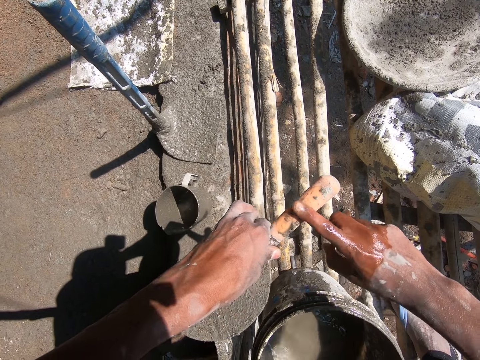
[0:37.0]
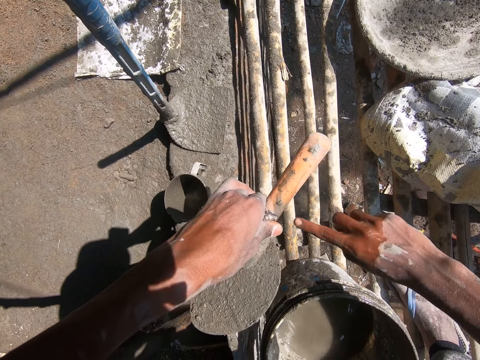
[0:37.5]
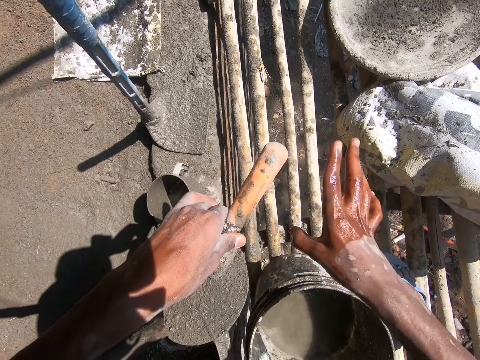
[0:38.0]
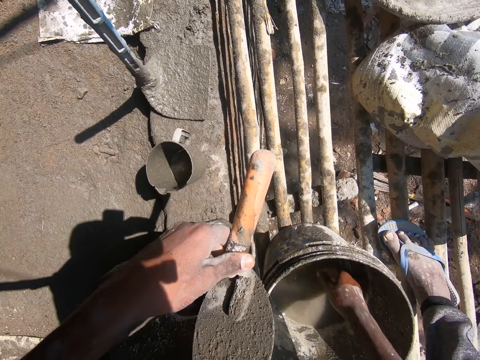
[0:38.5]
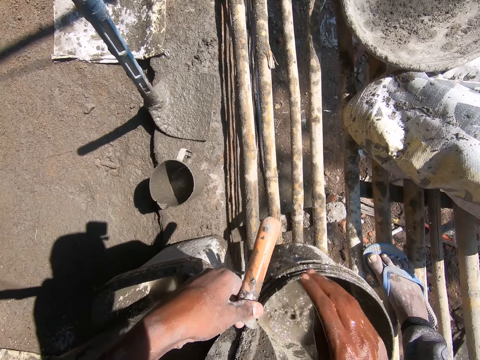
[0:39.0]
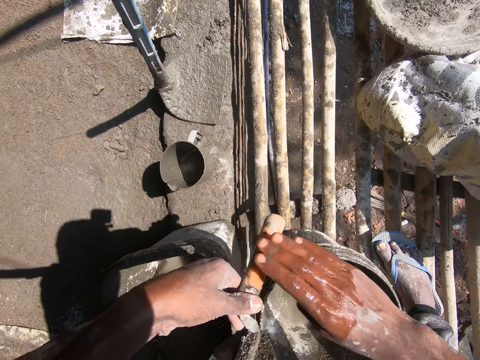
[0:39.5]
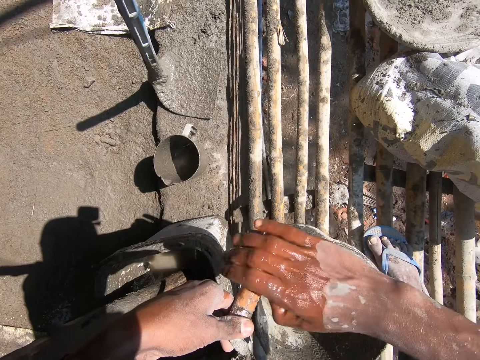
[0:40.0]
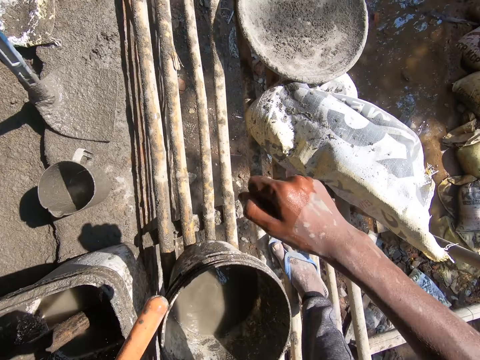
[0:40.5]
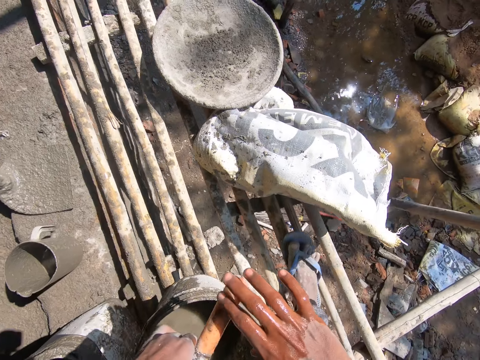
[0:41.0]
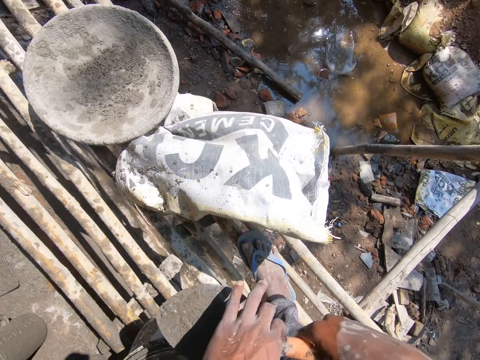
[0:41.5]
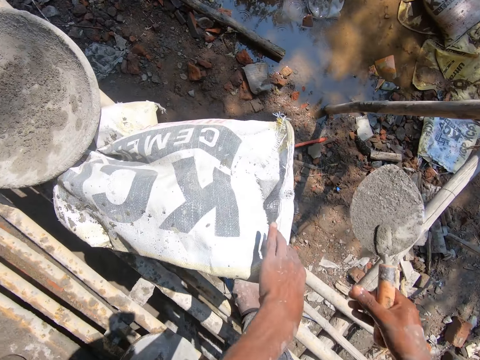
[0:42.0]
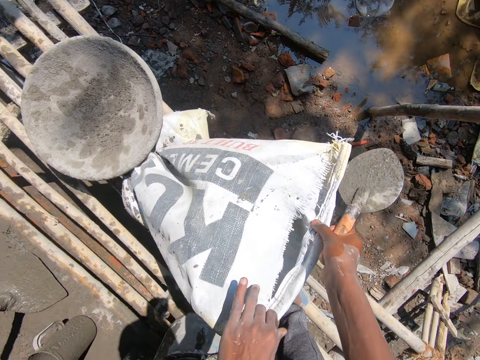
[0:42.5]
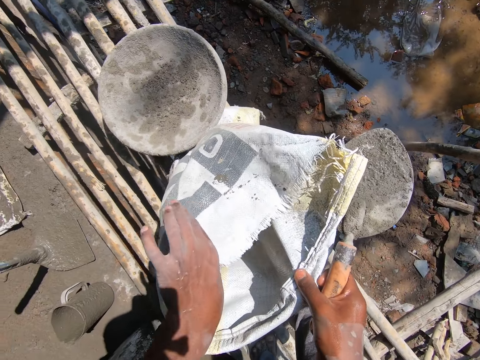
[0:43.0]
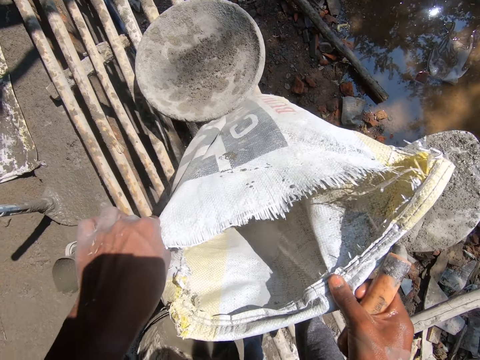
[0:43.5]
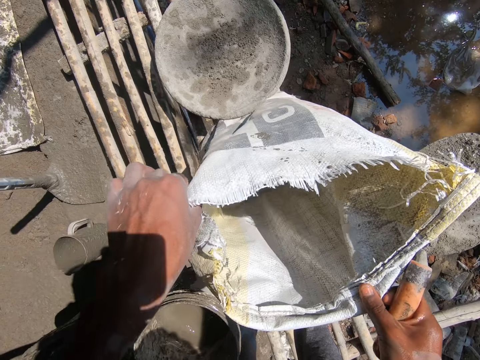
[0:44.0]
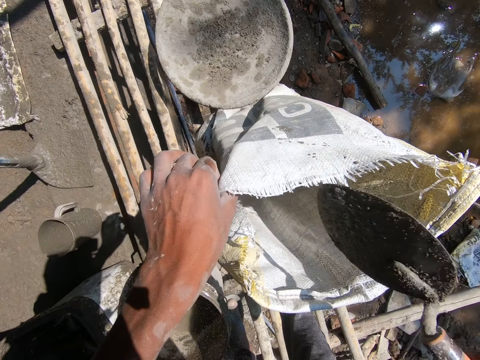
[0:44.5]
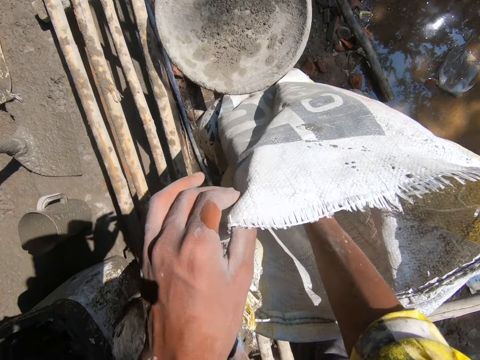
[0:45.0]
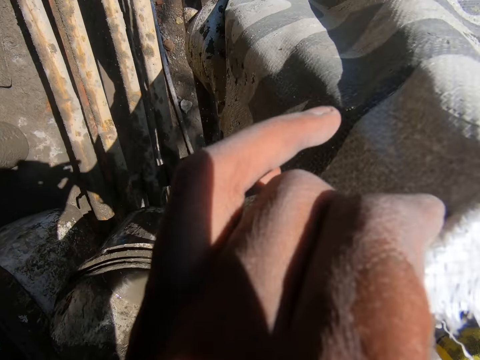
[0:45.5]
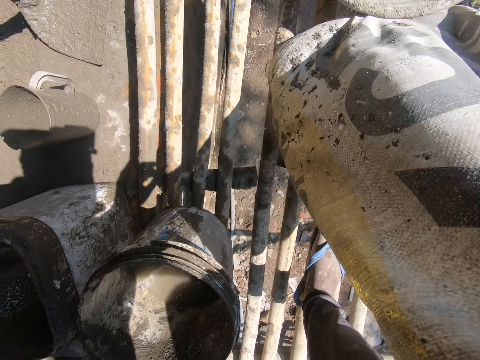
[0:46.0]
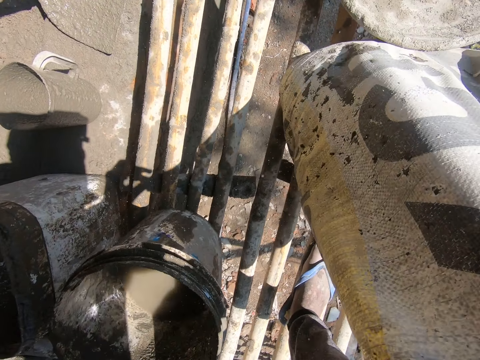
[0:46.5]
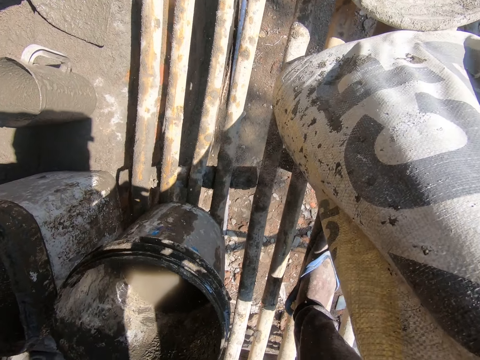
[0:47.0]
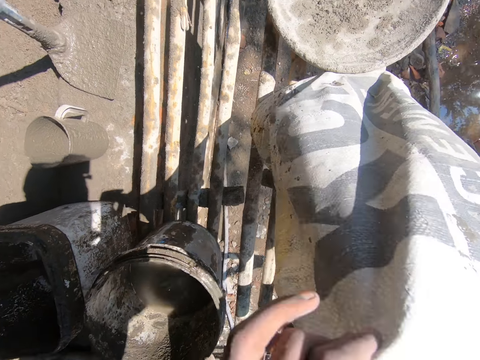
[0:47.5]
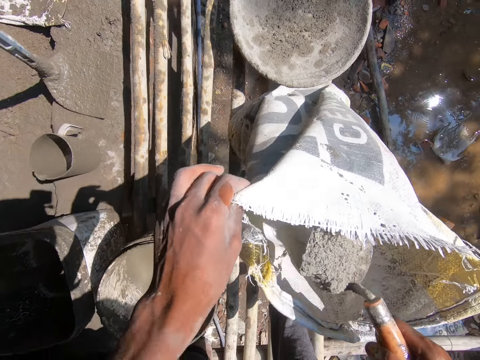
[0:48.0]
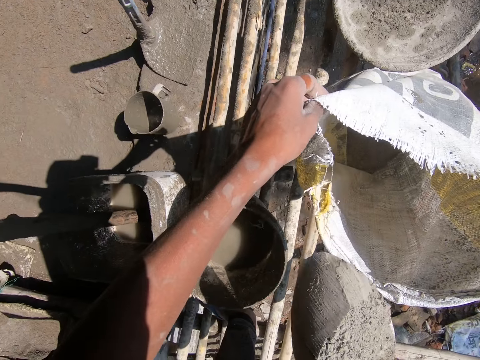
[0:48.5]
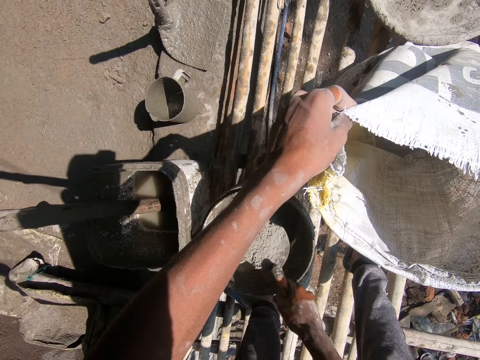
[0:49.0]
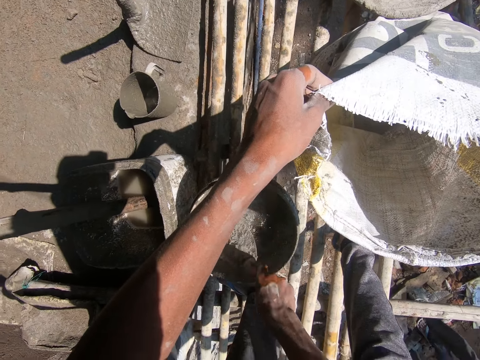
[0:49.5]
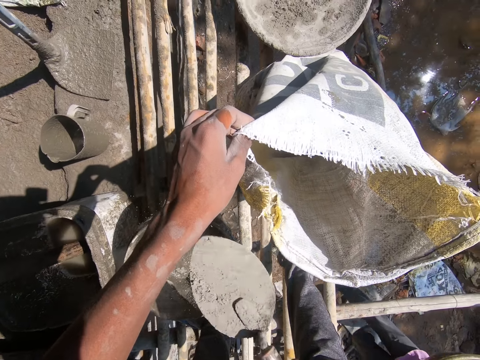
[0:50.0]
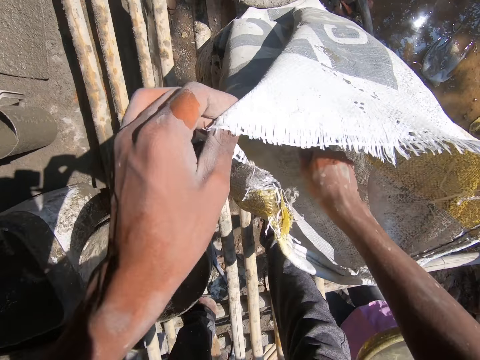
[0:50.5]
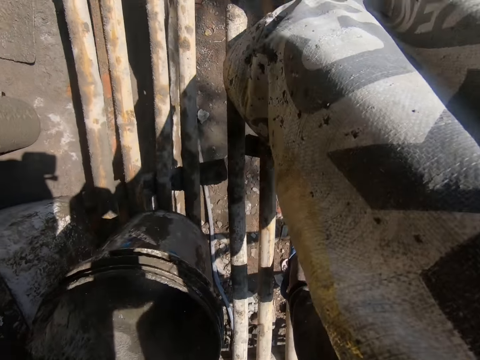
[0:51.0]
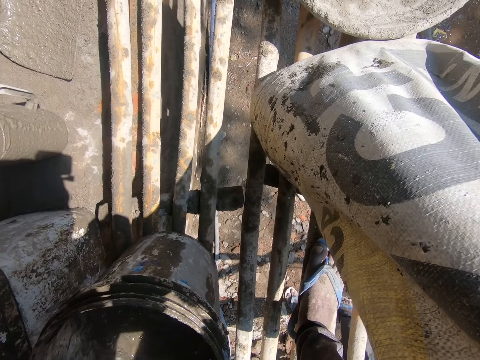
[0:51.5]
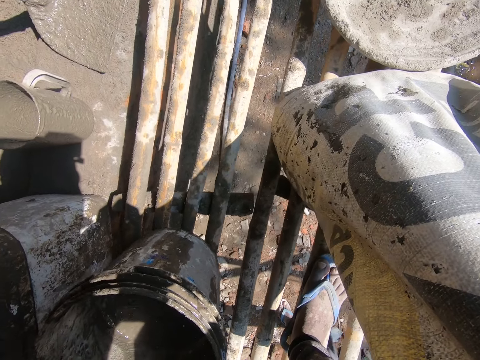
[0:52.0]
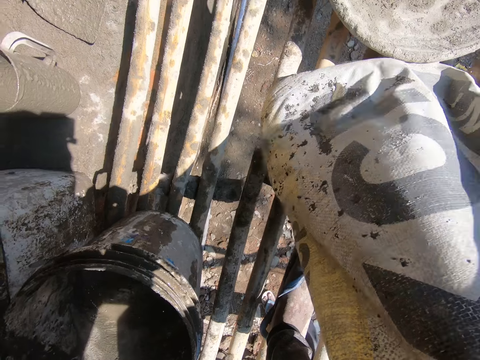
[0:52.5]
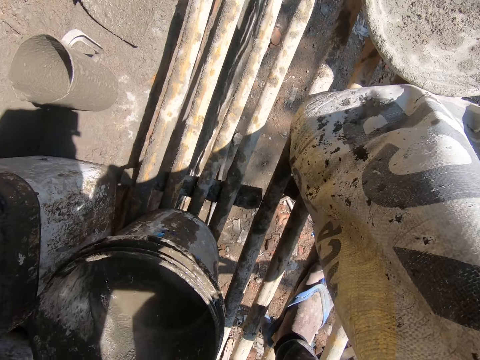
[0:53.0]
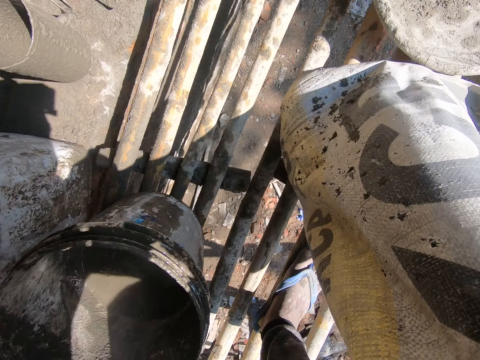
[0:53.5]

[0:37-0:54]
The camera wearer wipes the trowel handle. He removes the sand in the trowel. He applies bucket water on his hand, and touches the water in the bucket. He wipes the trowel handle with his hand. He removes the sand in the trowel. He shakes his hand. He shifts the trowel to his right hand. He touches the sack on top of the metal. He positions the cement sack on the stand. He scoops the cement in the sack with the trowel. He pours the cement in the bucket on the stand with the trowel. He scoops the cement in the sack with the trowel.

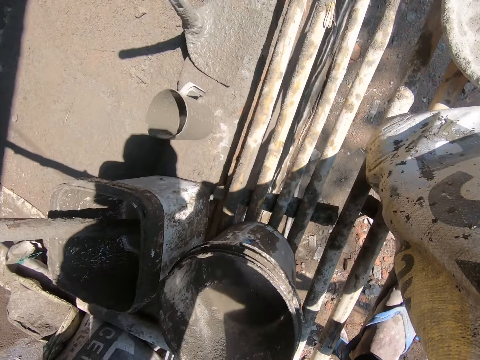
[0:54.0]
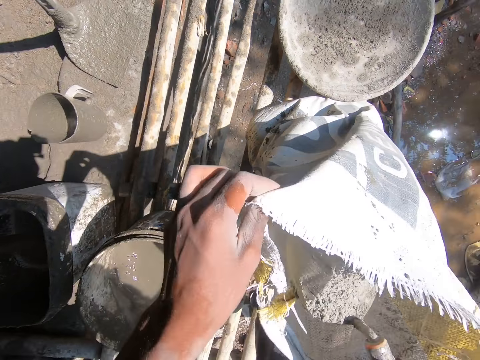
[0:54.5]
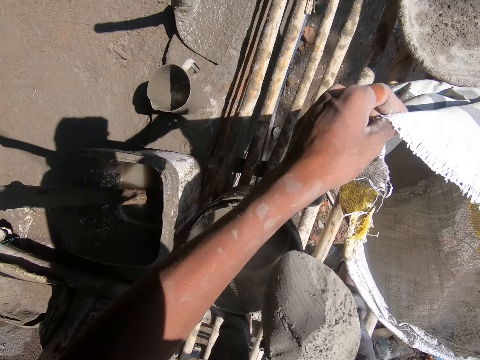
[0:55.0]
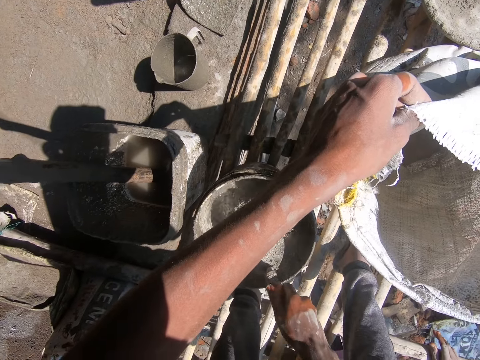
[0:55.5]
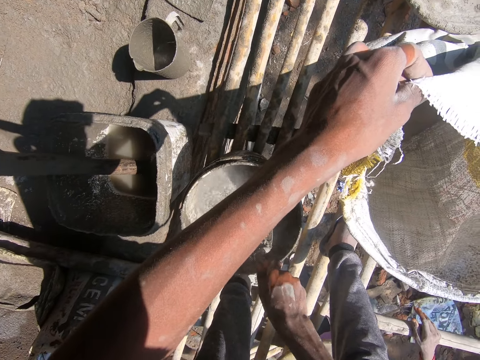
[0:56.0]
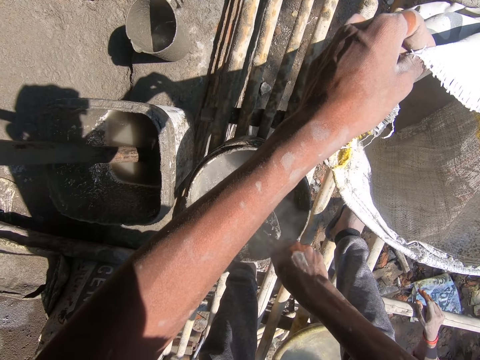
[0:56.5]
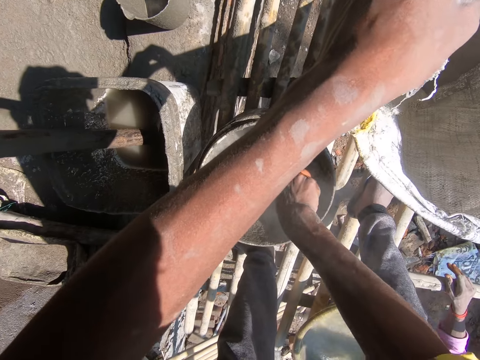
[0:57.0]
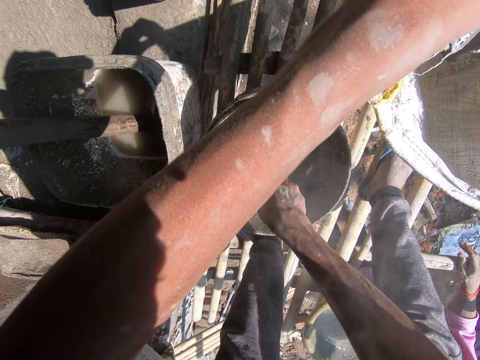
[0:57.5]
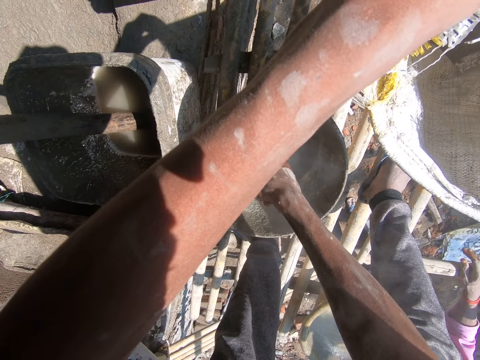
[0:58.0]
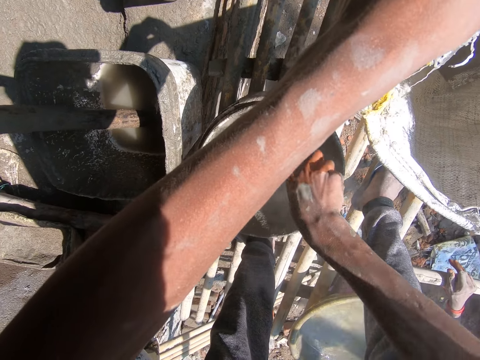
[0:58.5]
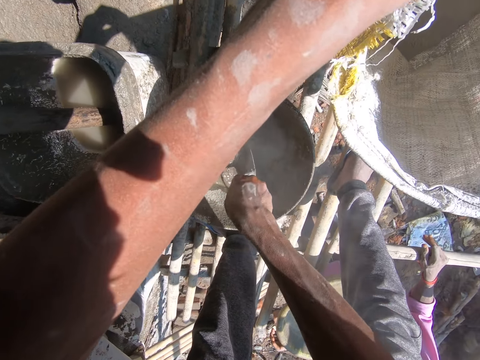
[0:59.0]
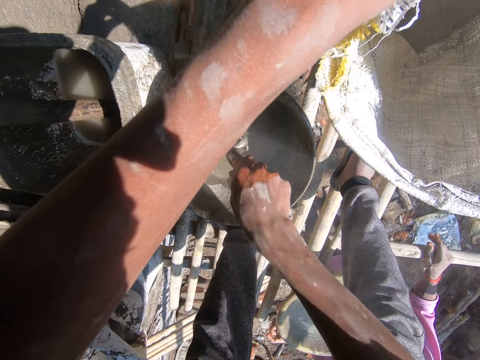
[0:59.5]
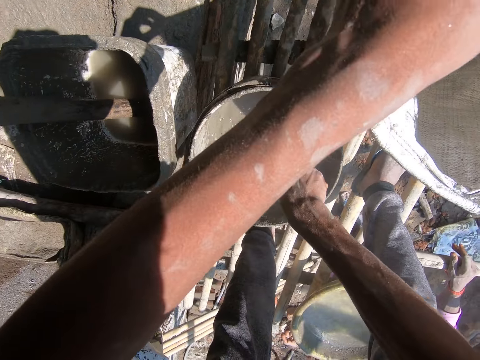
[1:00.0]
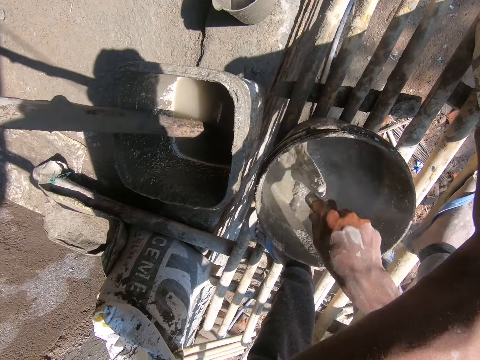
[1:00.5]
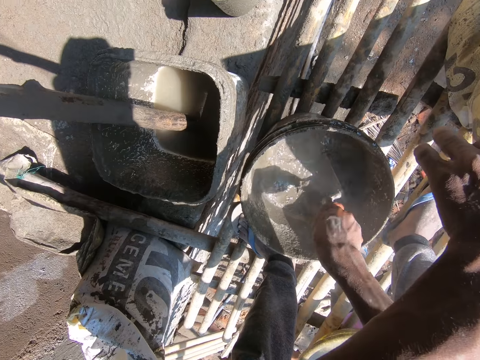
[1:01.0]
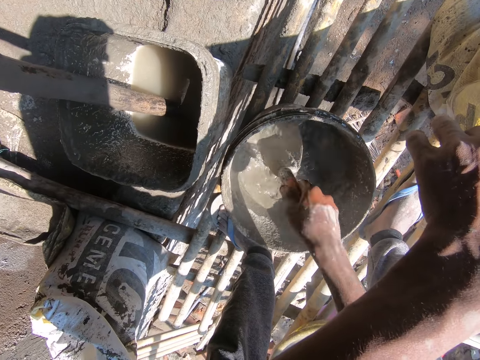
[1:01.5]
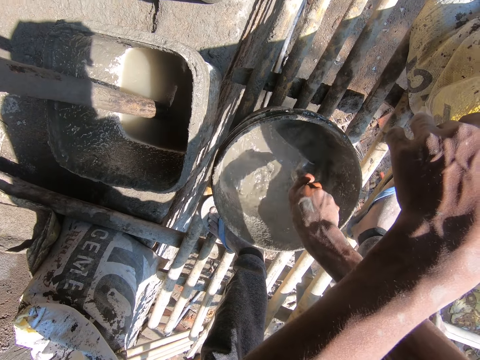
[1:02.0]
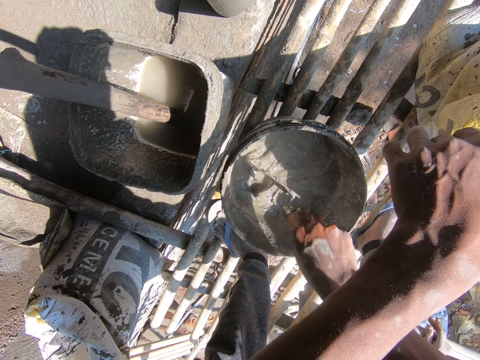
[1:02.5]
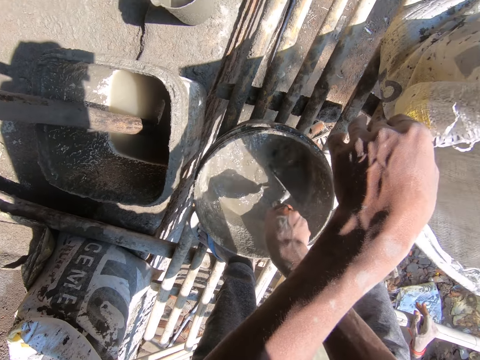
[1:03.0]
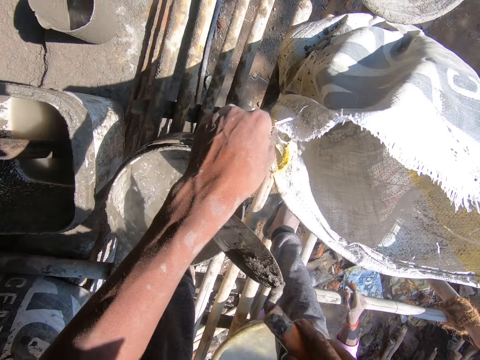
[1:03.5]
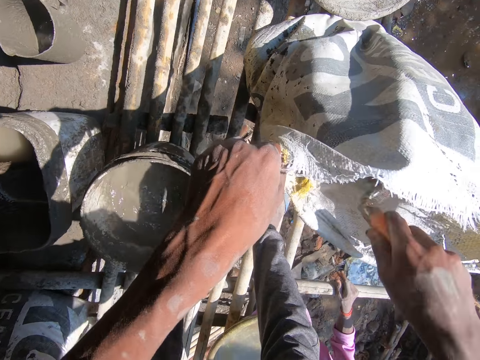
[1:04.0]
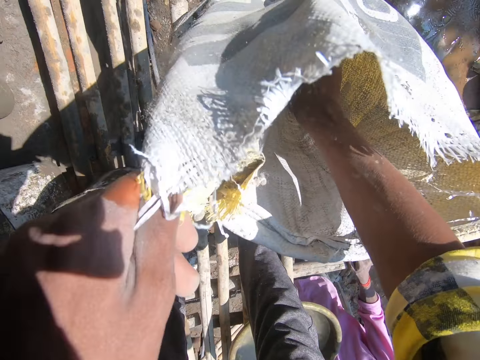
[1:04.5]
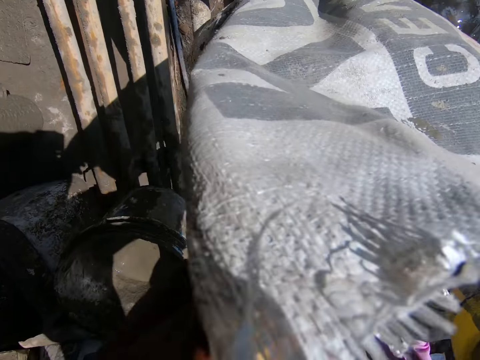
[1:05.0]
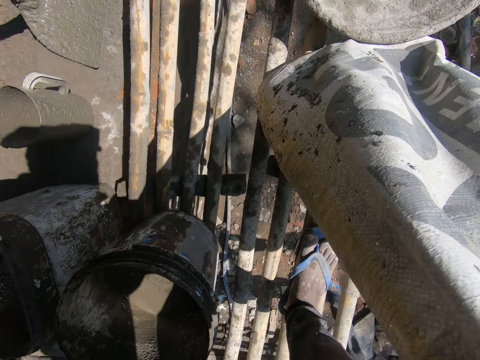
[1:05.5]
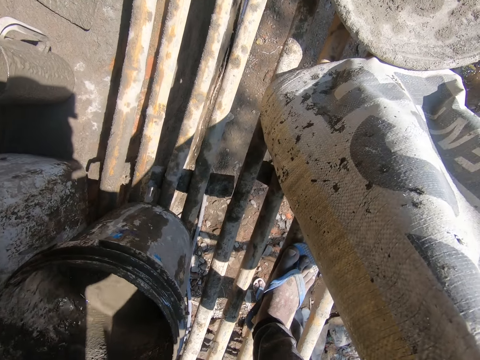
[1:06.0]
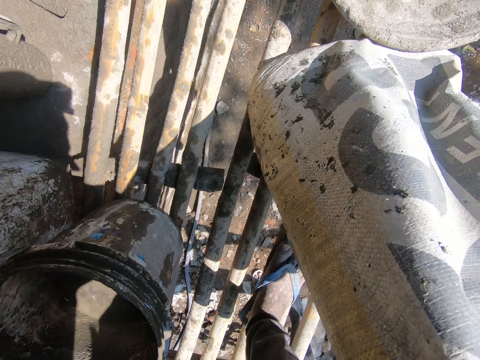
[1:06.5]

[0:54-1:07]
The camera wearer pours the cement in the bucket with the trowel. They stir the mixture in the bucket with the trowel. They converse with a man. They scoop the cement in the sack with the trowel.
